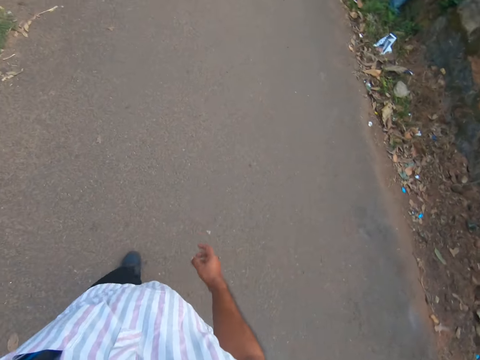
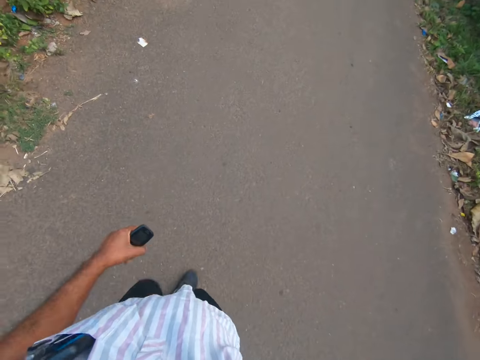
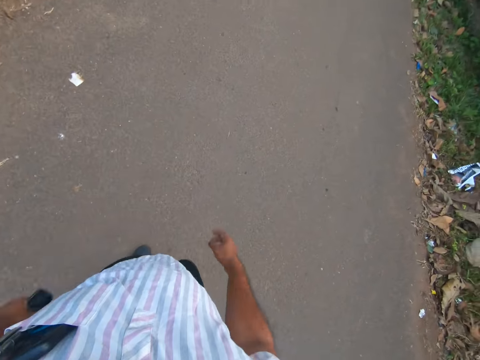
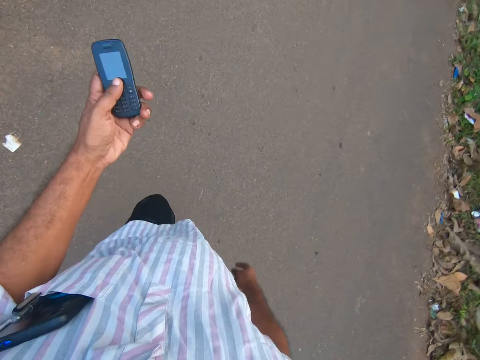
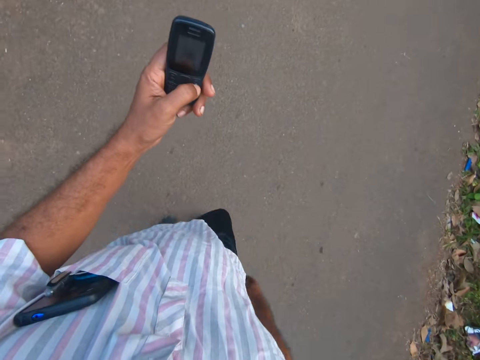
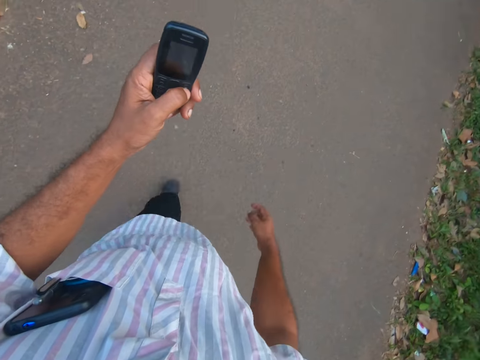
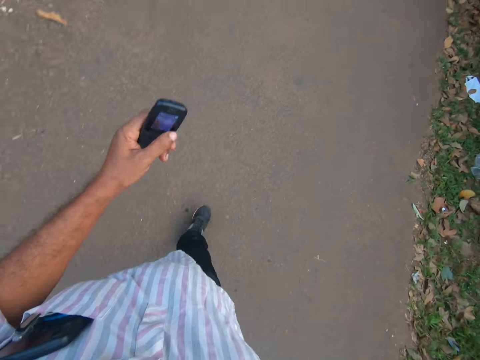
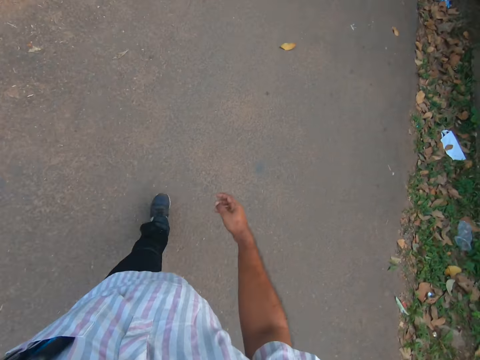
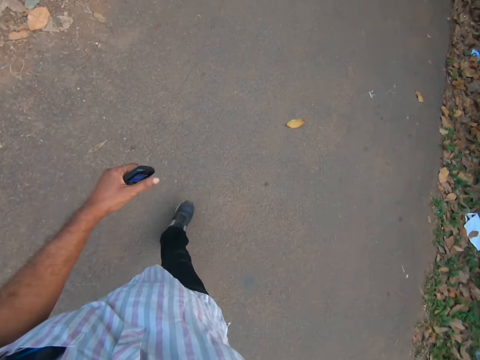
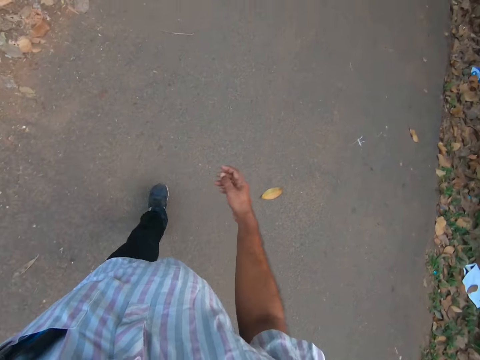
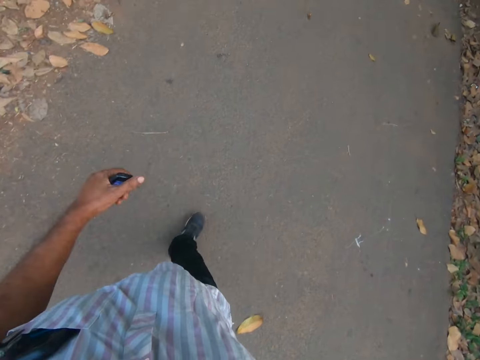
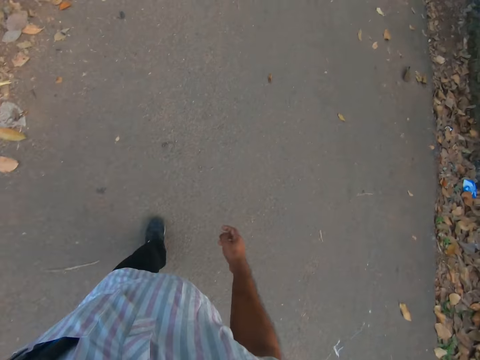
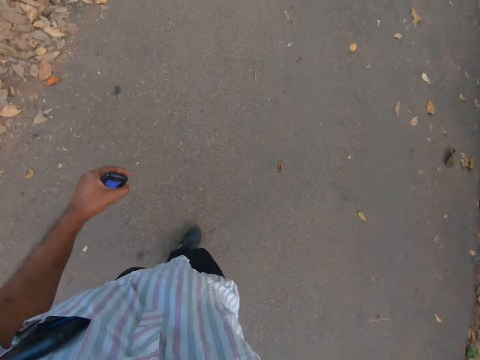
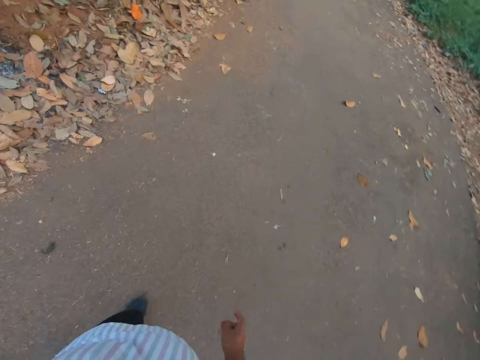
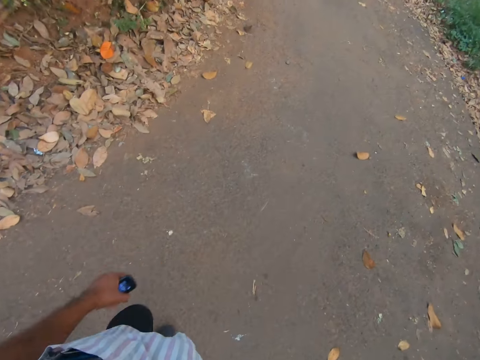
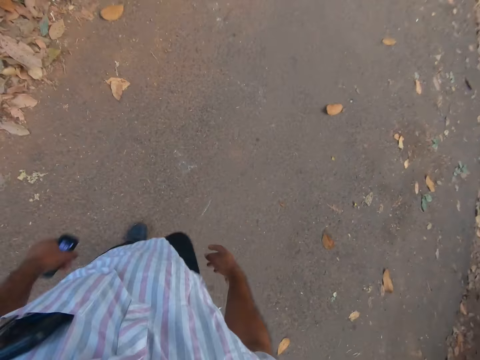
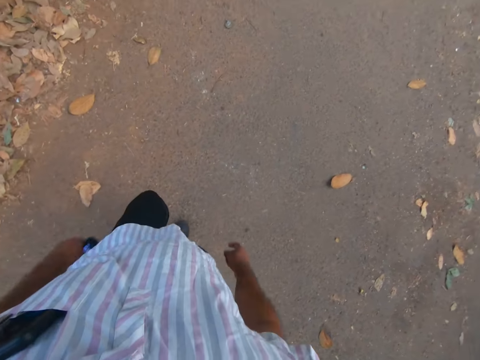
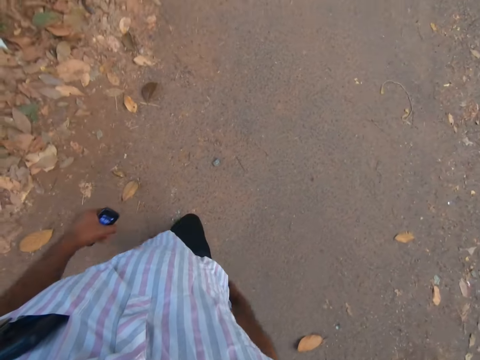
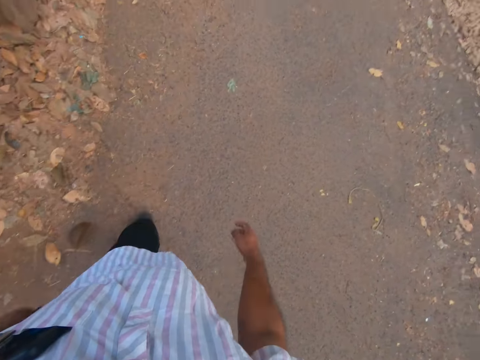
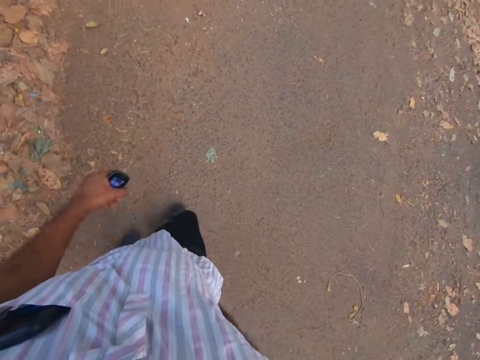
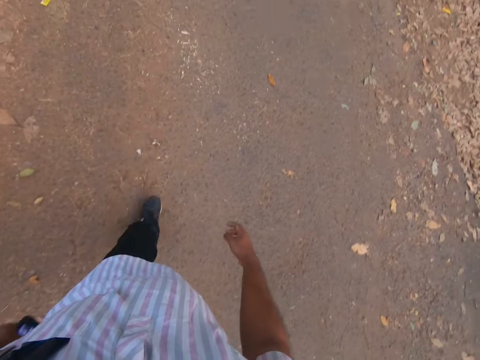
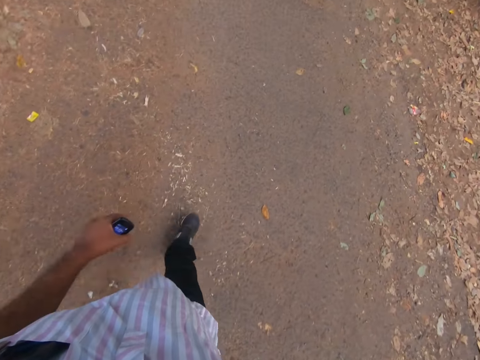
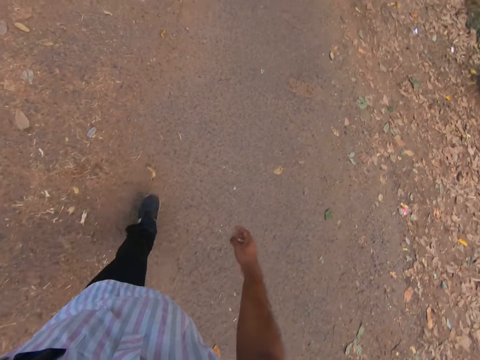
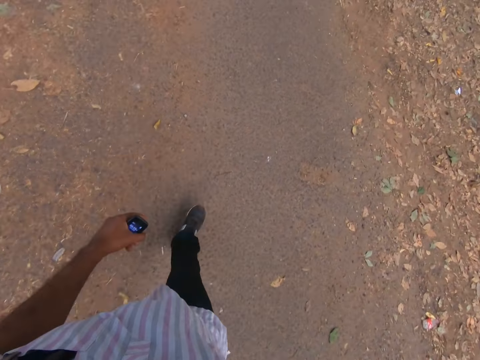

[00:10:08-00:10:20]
The camera wearer operates a mobile phone. They walk on a pathway.

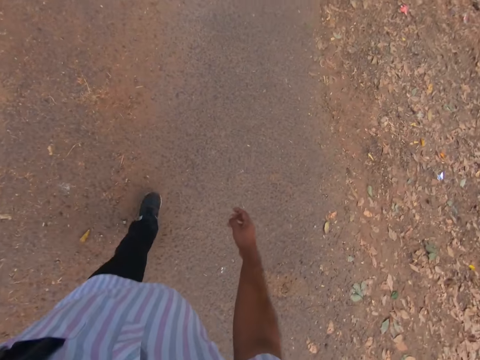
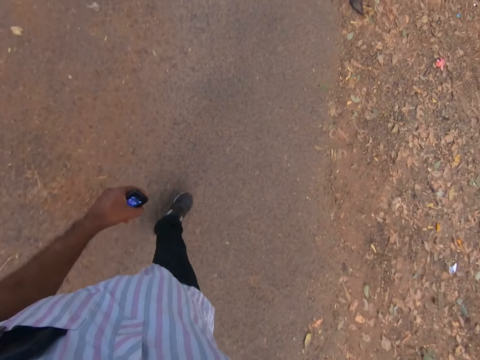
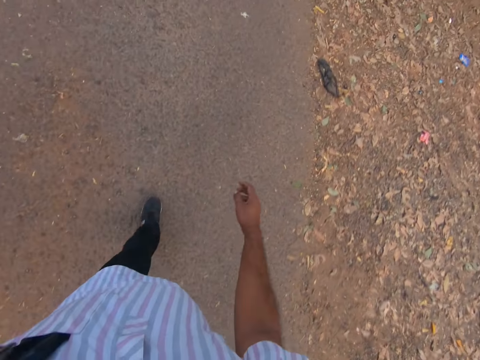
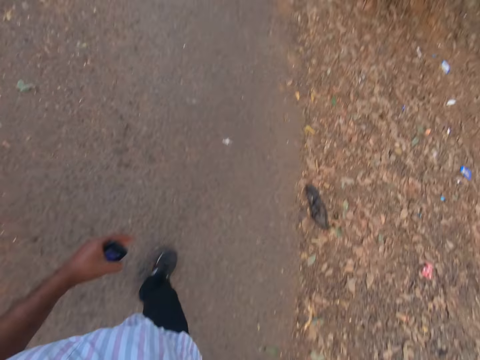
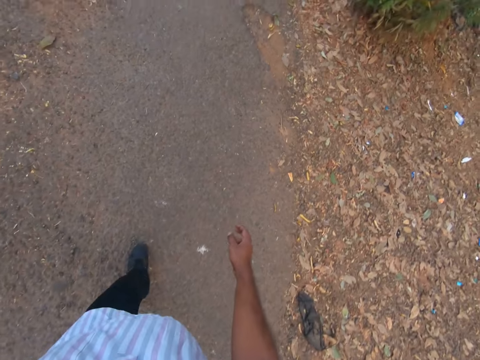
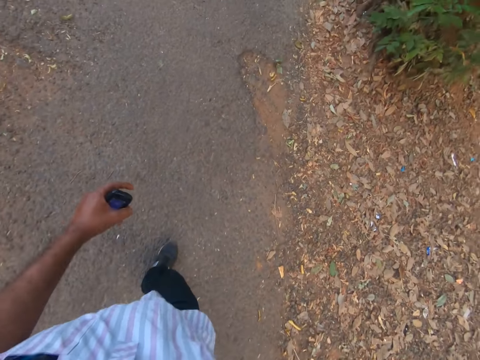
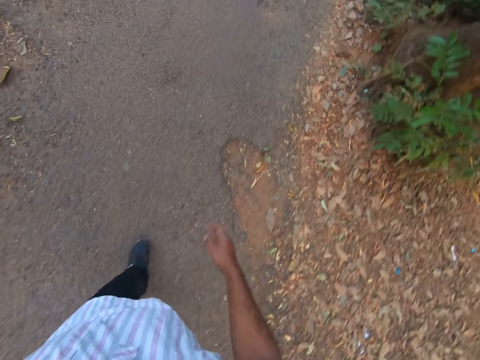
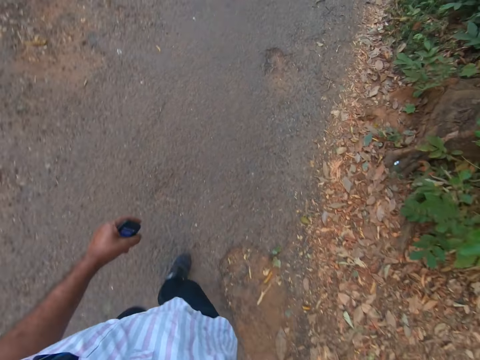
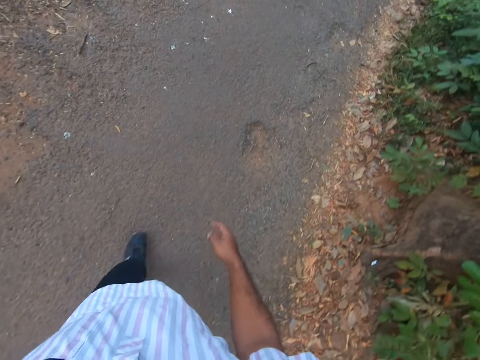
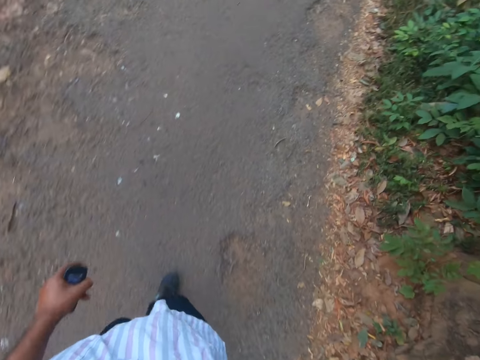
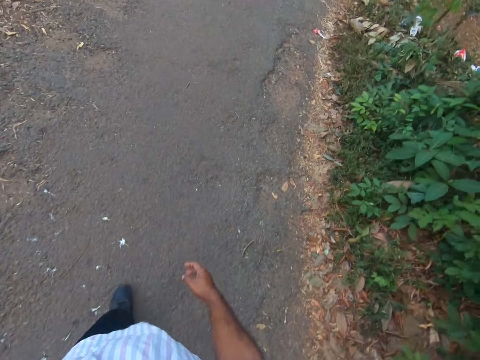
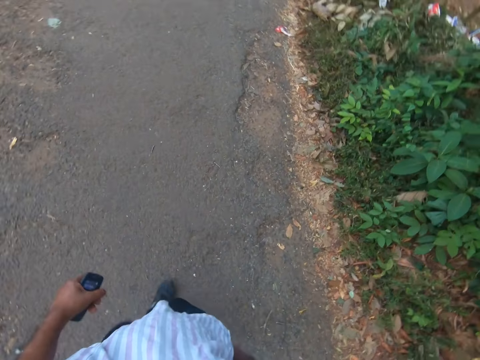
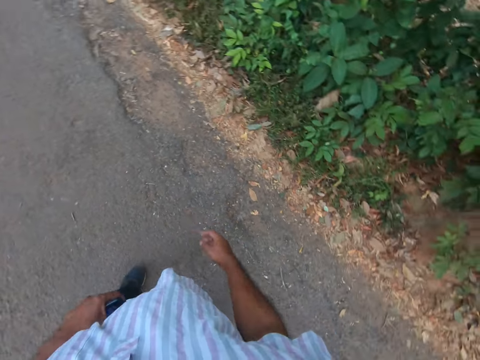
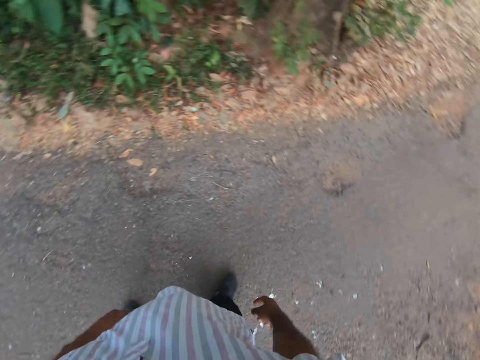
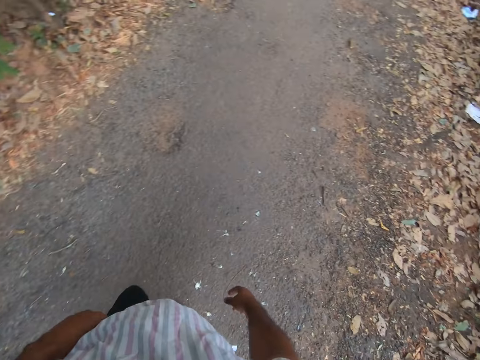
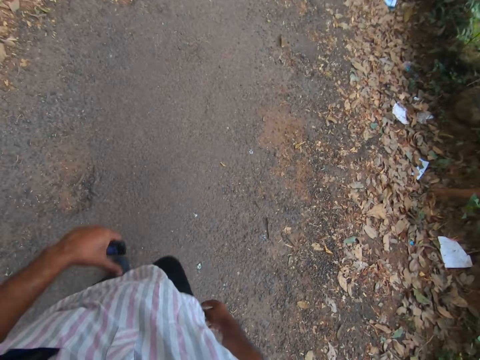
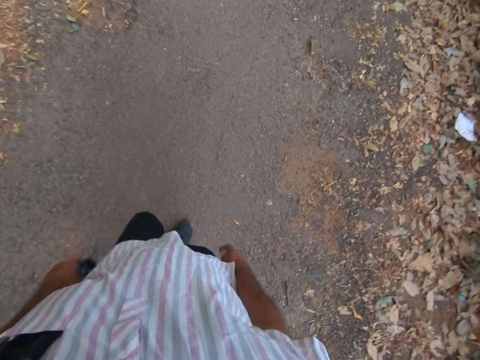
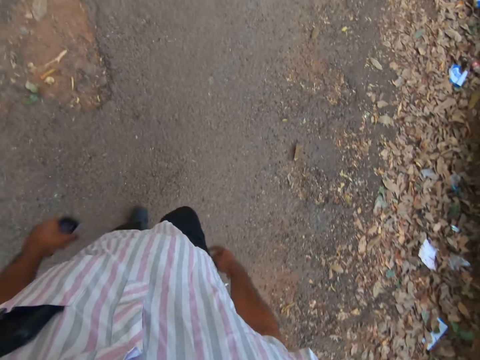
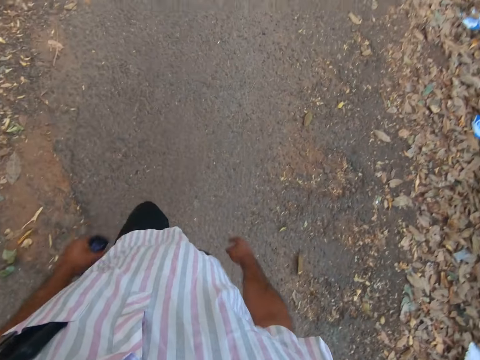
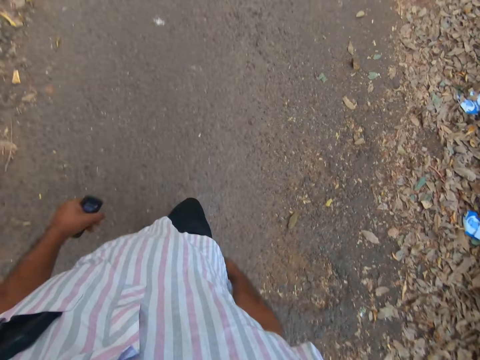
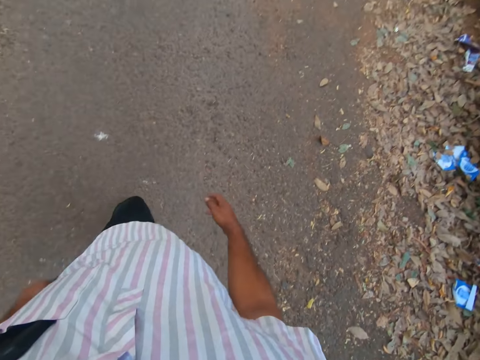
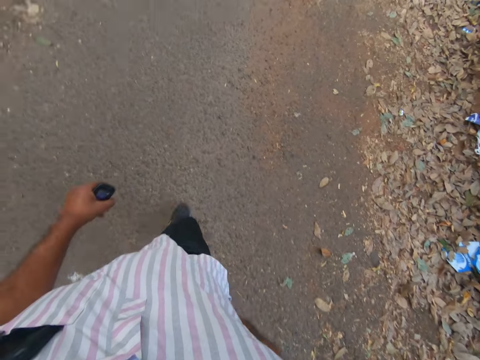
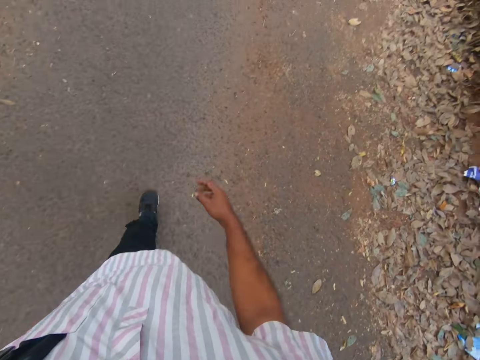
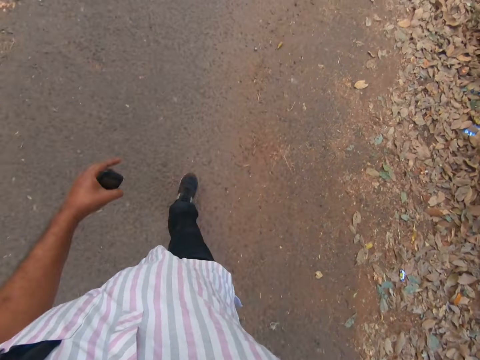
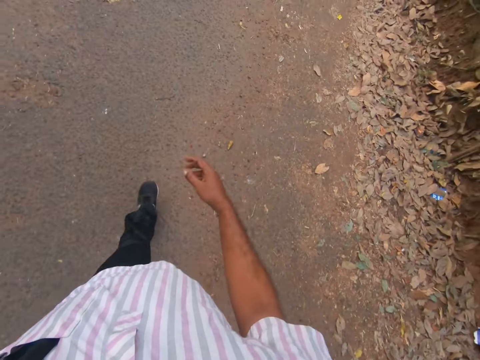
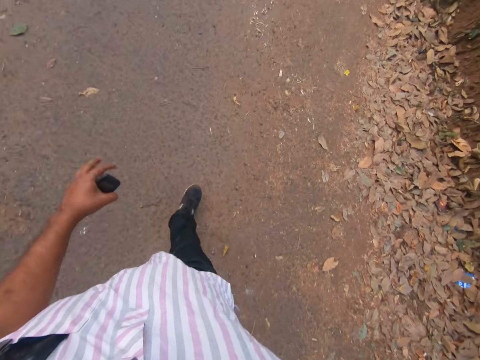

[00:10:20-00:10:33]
The camera wearer looks around a pathway. They walk on the pathway.

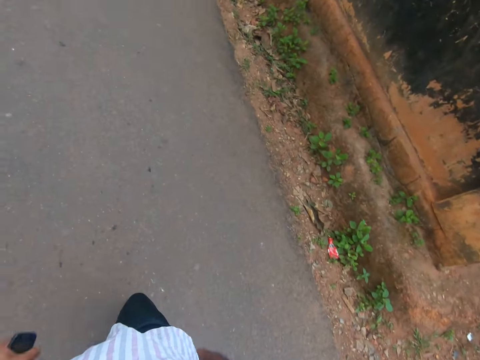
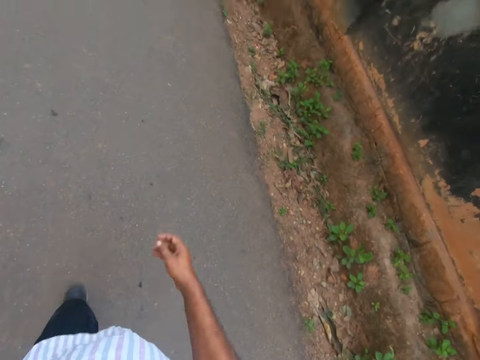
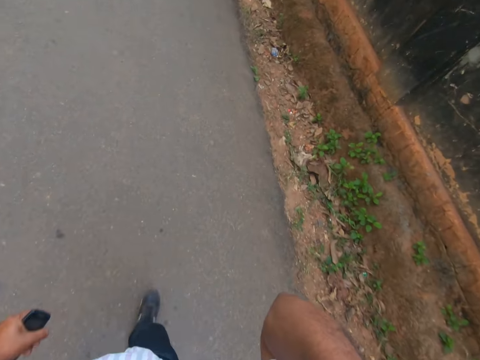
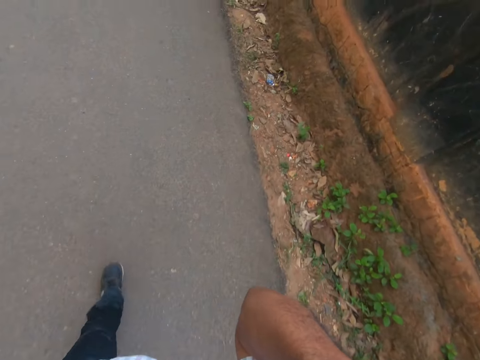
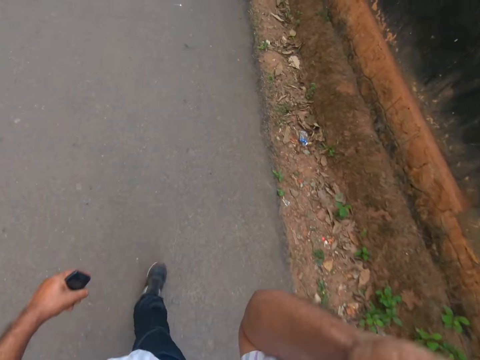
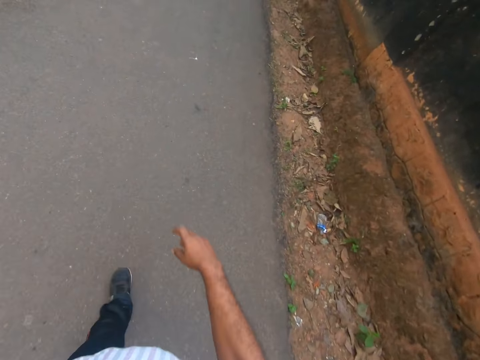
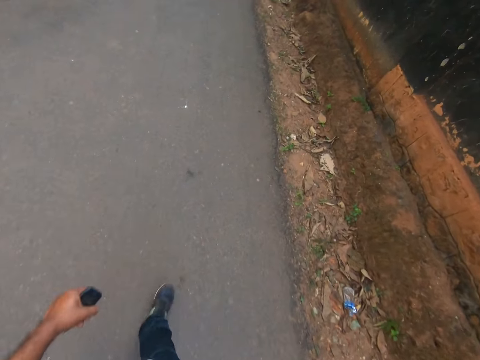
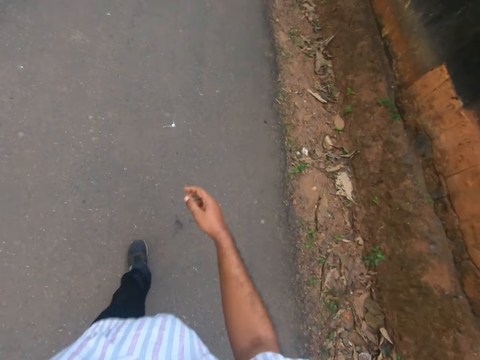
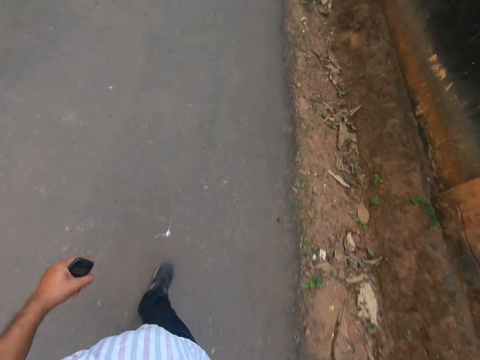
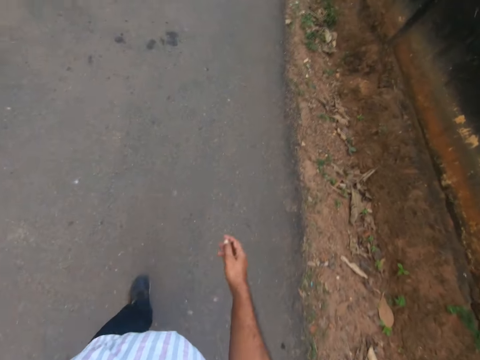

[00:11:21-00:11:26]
The camera wearer holds his shoulder. He walks on a pathway.
